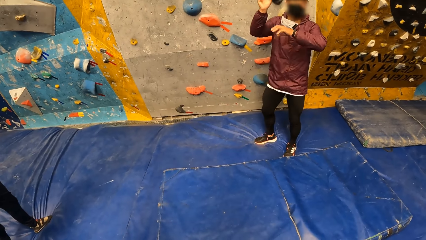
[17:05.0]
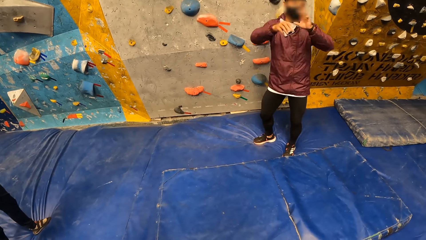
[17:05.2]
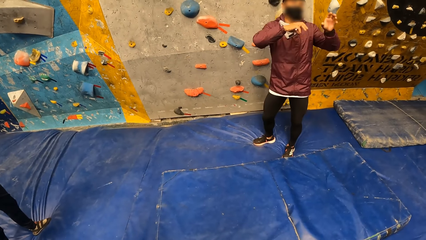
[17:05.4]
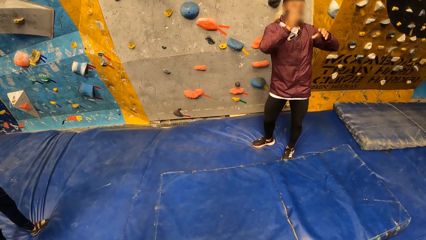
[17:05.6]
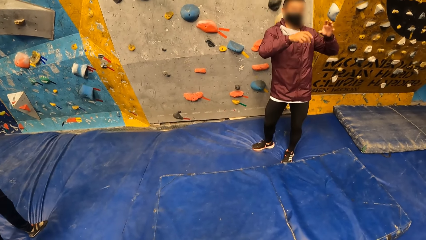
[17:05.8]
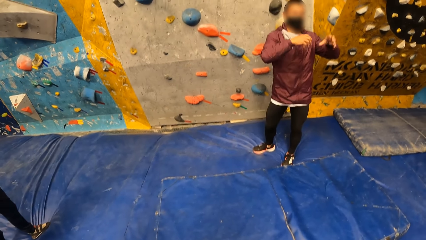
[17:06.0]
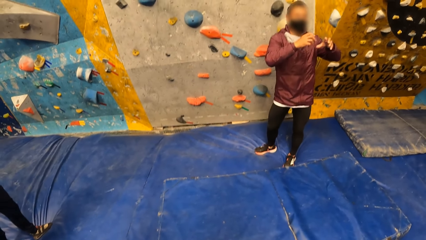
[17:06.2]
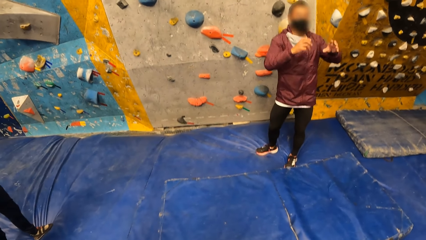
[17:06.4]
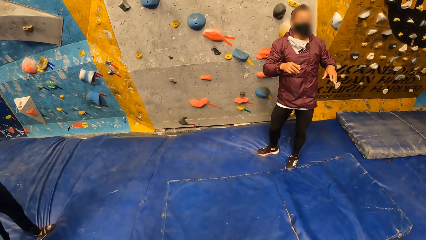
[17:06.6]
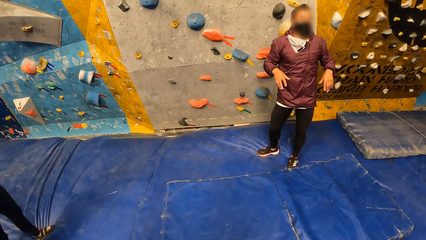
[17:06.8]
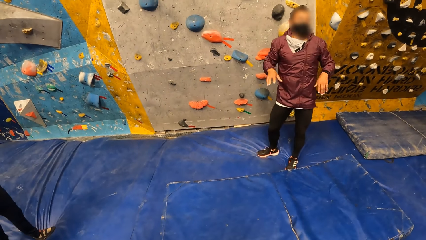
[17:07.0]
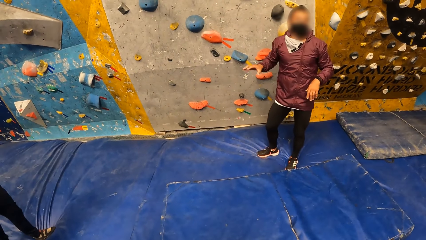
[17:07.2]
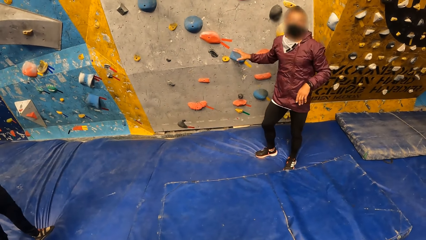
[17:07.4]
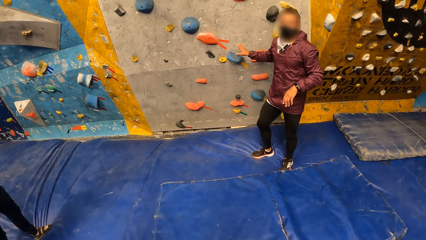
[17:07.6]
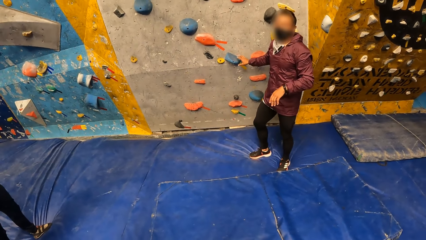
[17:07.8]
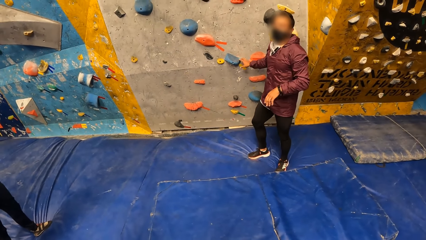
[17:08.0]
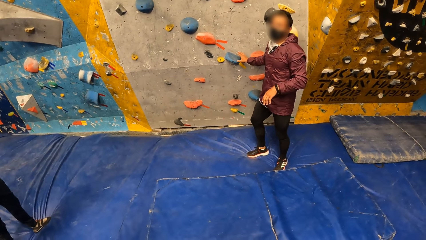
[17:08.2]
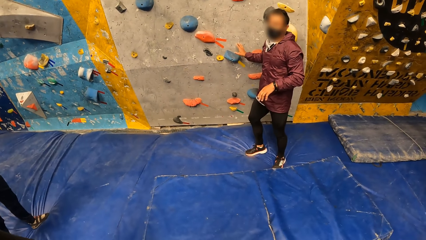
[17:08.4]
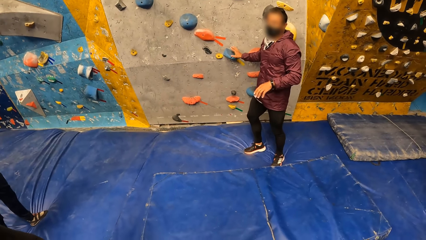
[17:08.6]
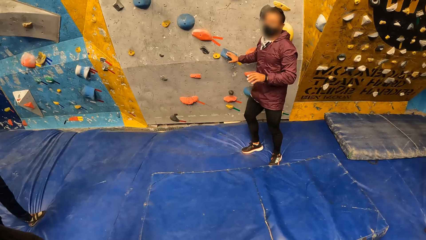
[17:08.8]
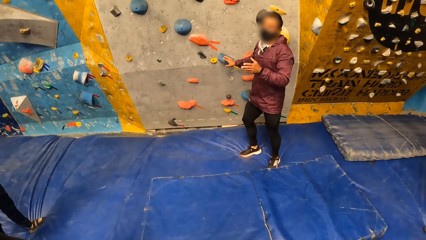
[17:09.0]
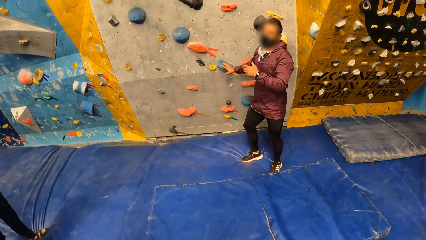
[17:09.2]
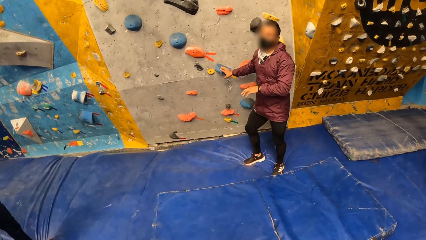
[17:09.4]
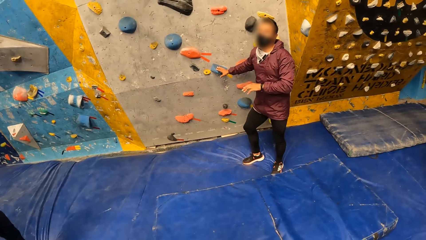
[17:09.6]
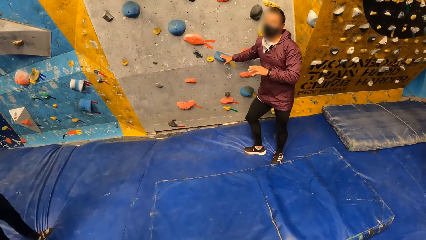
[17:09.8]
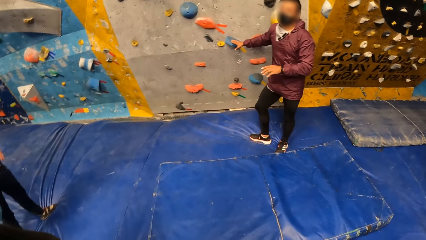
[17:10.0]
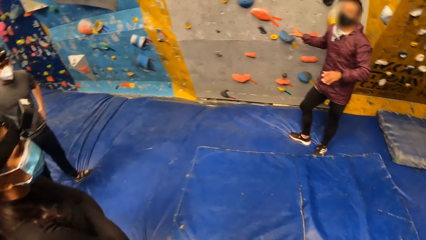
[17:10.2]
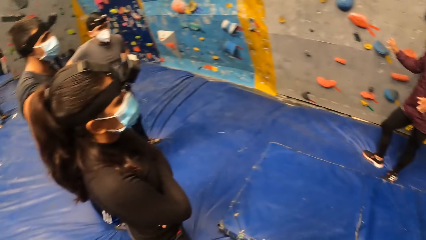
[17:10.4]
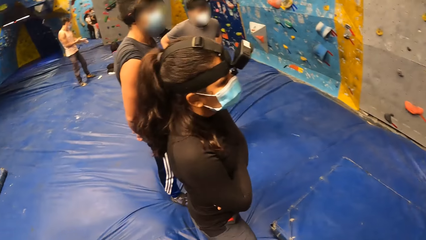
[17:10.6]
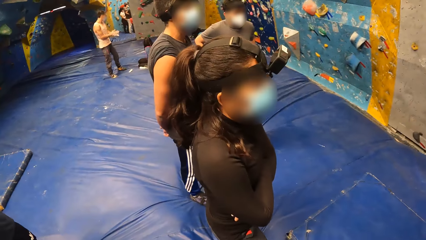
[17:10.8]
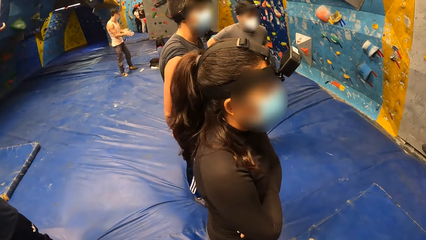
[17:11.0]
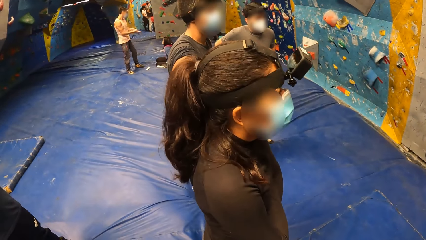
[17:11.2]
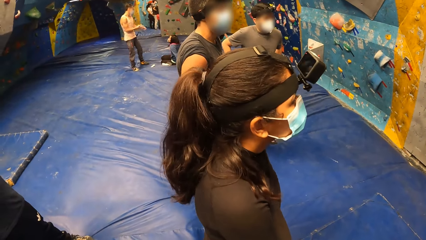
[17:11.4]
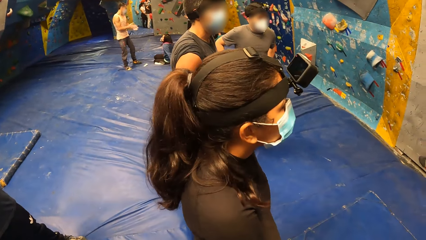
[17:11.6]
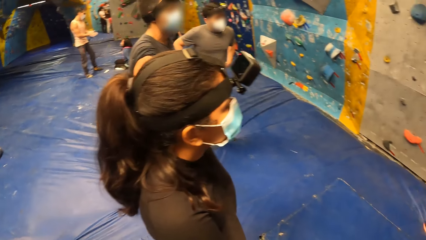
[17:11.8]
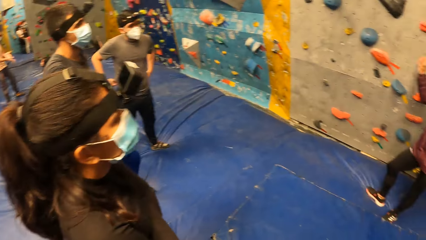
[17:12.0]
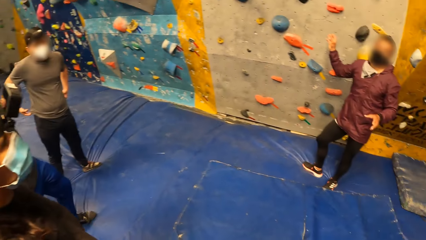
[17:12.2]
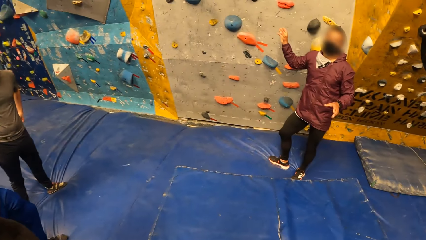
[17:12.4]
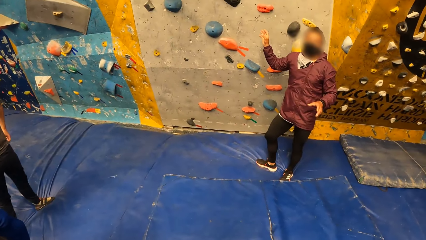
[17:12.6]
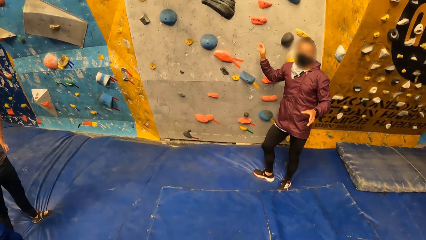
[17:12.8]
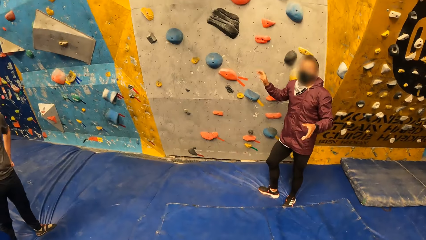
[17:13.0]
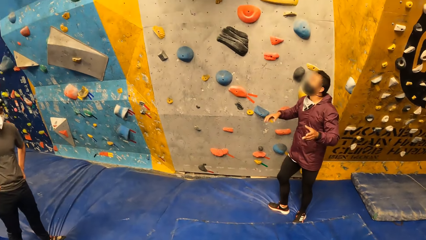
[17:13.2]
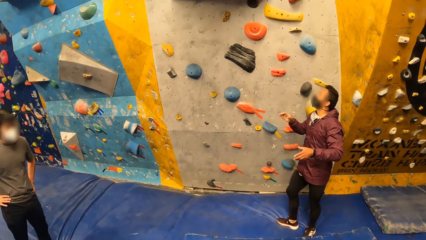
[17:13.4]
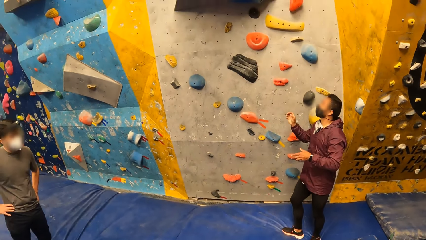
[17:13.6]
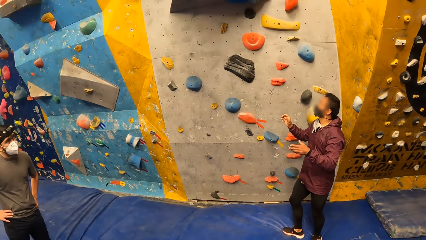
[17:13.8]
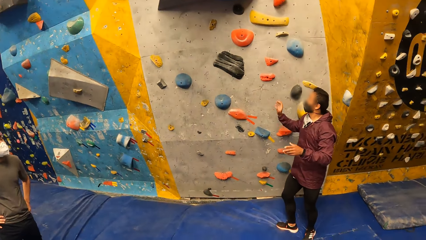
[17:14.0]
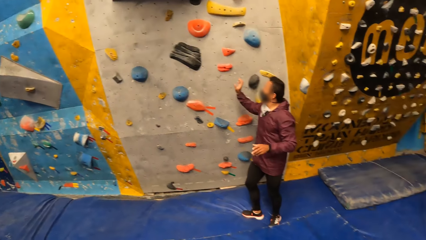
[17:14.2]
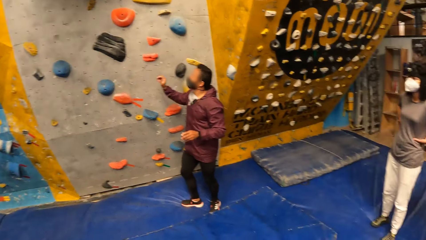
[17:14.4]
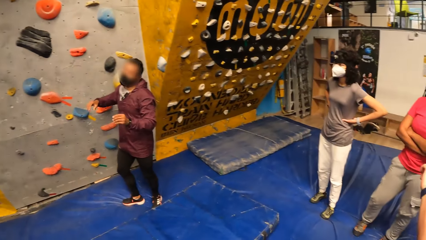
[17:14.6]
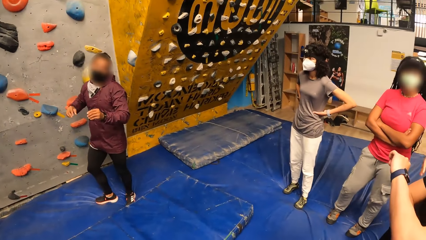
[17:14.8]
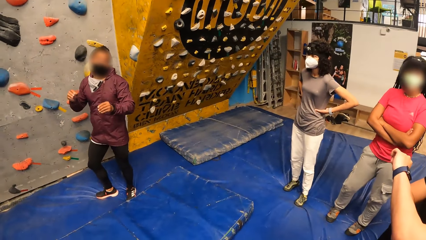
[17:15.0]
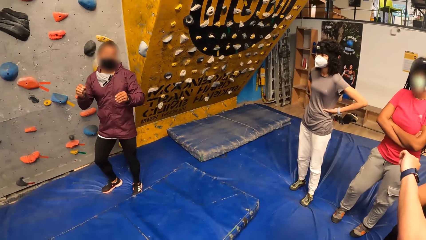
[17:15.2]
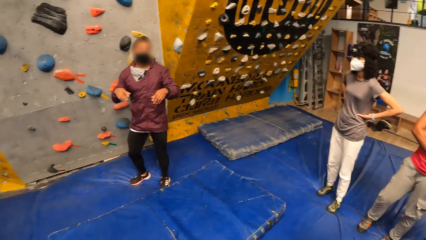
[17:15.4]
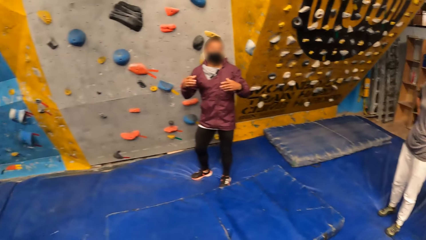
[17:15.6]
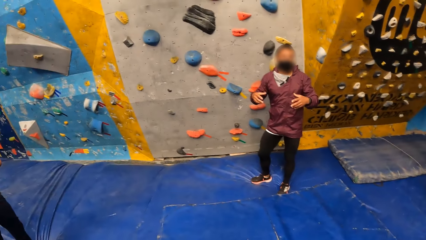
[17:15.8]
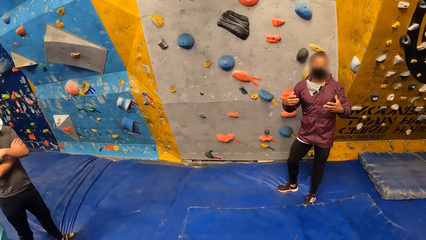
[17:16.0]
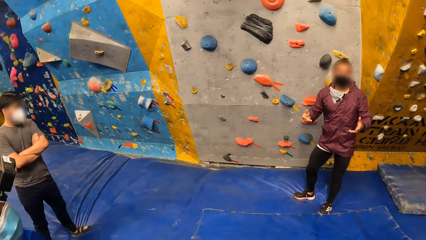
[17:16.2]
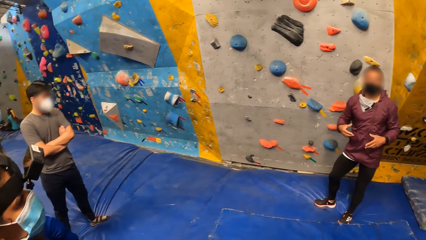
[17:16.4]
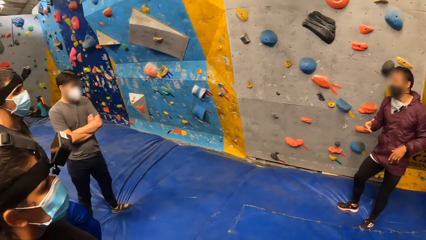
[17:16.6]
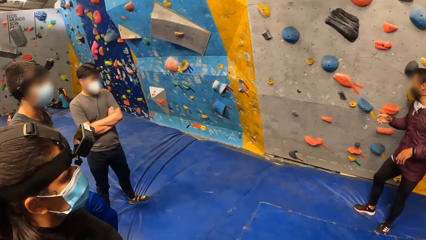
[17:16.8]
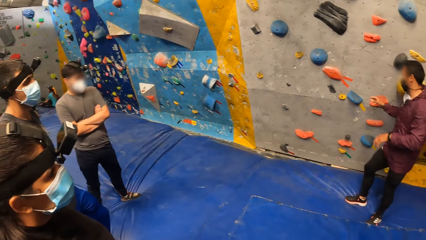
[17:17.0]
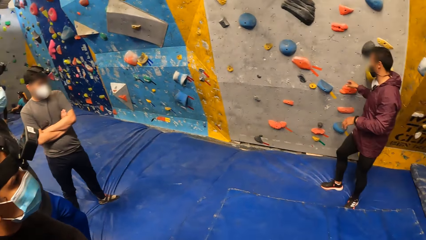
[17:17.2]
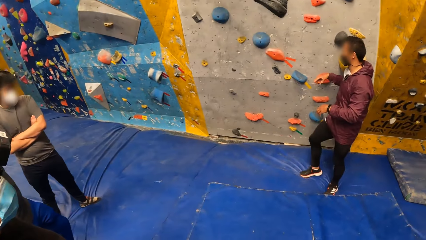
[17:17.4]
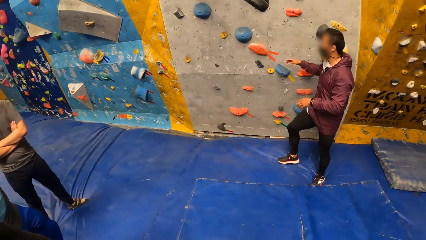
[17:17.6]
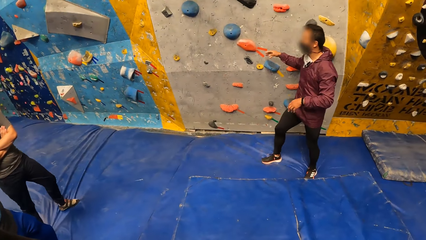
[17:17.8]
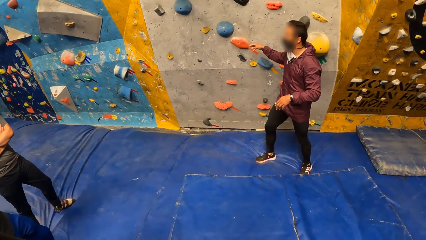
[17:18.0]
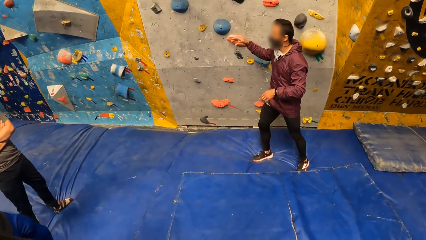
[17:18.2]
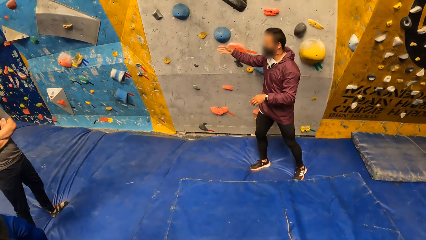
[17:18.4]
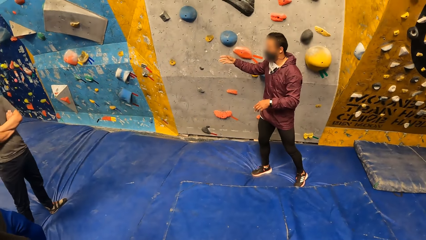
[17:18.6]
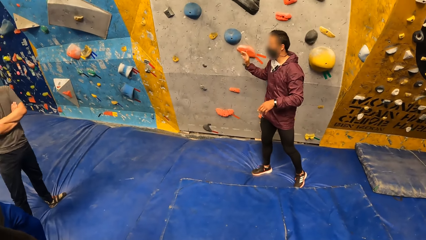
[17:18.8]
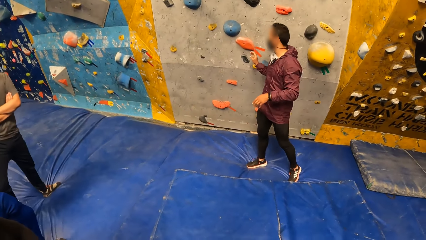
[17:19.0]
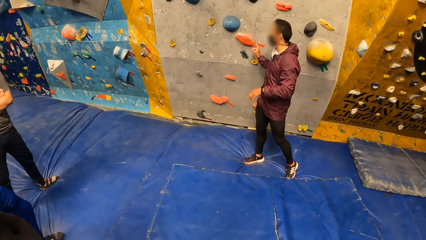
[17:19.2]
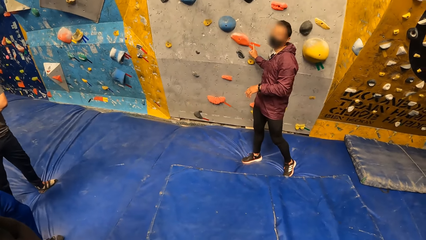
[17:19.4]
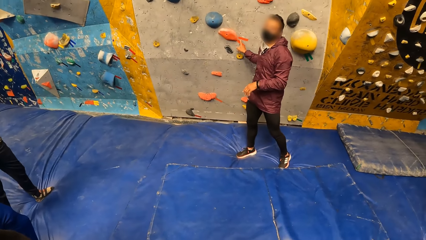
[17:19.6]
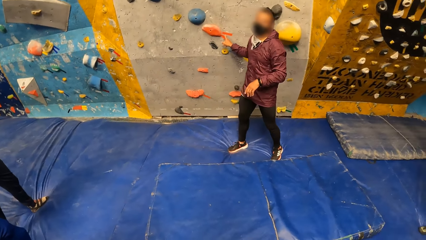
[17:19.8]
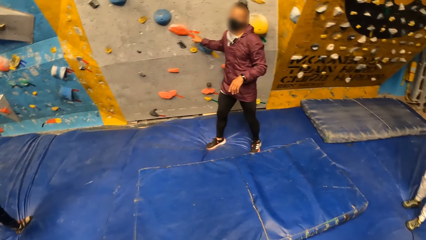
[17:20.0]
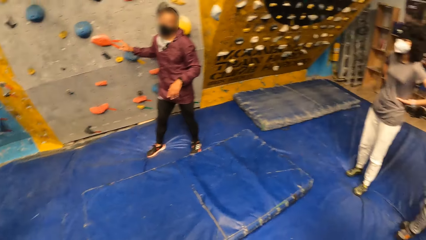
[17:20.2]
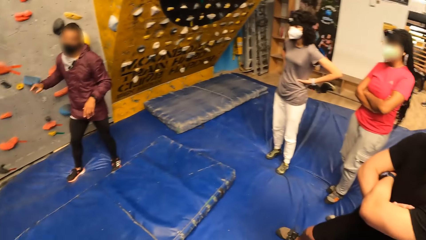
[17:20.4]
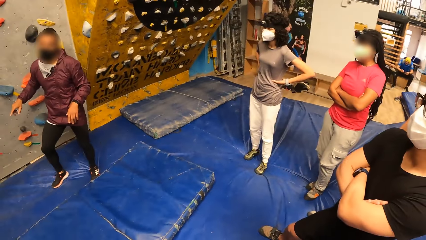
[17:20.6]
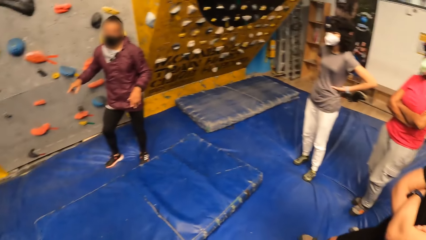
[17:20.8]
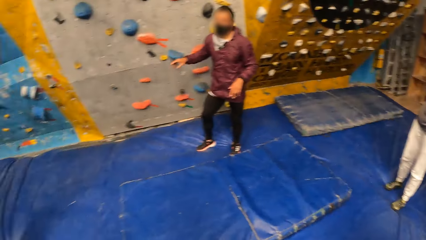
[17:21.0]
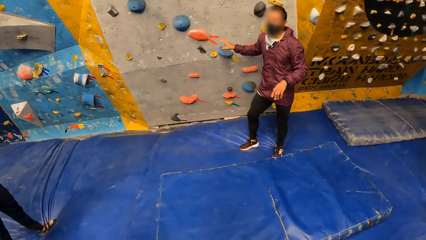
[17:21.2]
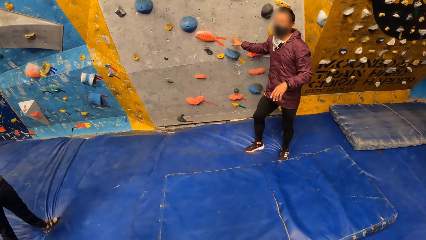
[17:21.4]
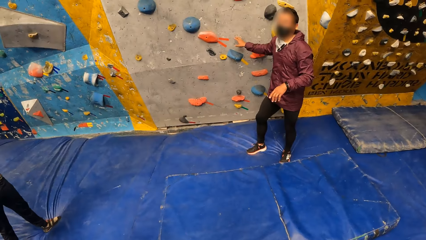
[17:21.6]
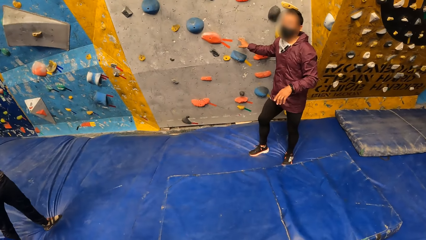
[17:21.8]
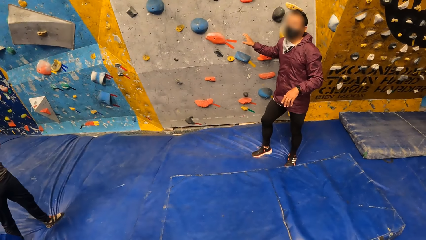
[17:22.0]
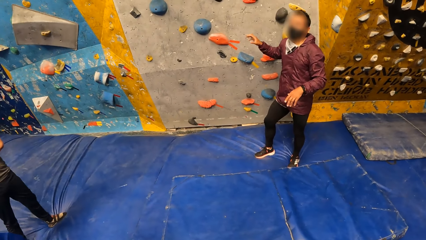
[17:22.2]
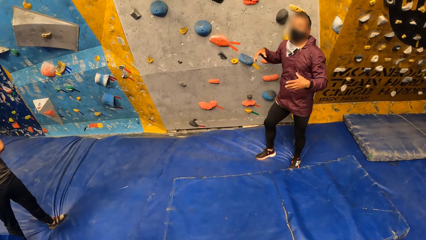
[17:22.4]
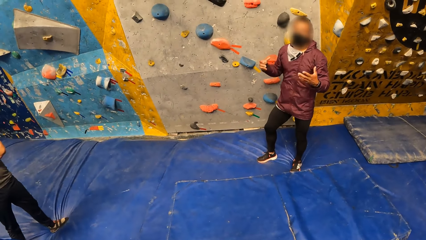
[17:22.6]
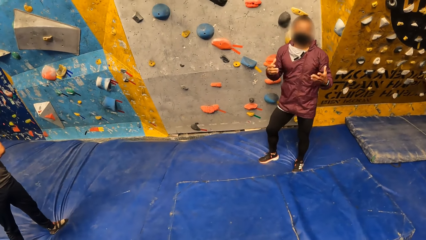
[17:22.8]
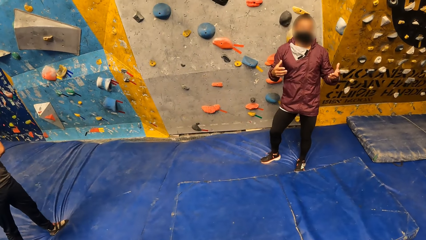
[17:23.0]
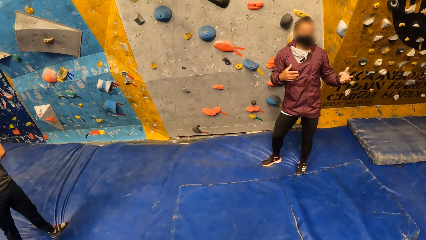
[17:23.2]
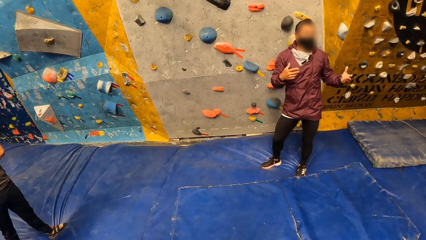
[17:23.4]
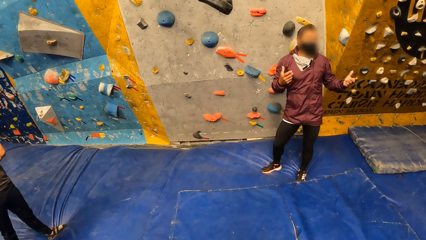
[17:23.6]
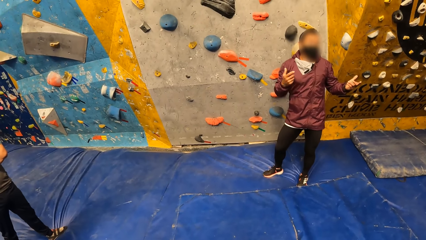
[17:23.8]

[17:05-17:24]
The man touches the climb hold on the wall with his right hand. The man removes his right hand from the bouldering wall. The camera wearer looks around. The man talks to the crowd. The man touches the bouldering wall with his right hand. The man removes his right hand from the bouldering wall. The camera wearer looks around. The man touches the bouldering wall with his right hand. The man talks to the crowd. The man removes his right hand from the bouldering wall.
